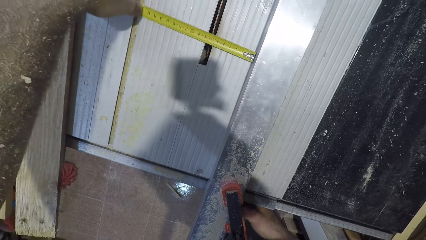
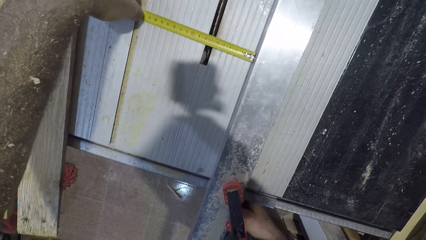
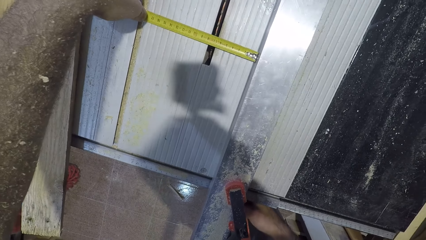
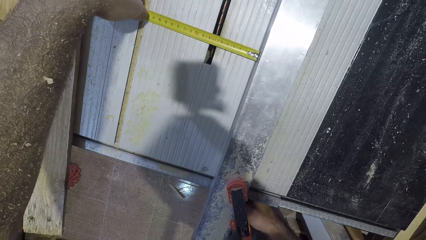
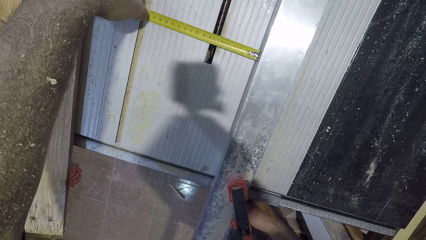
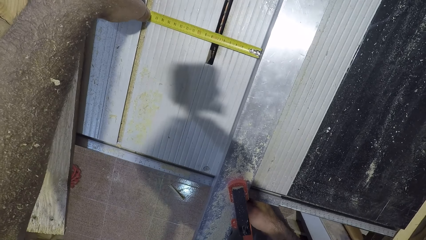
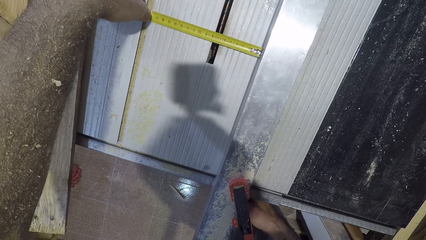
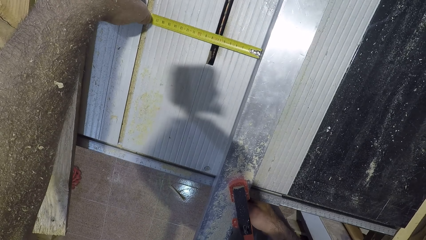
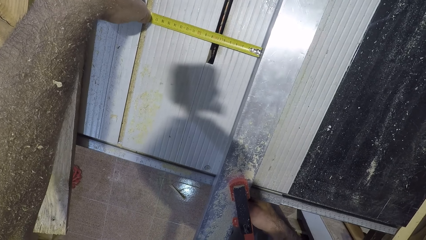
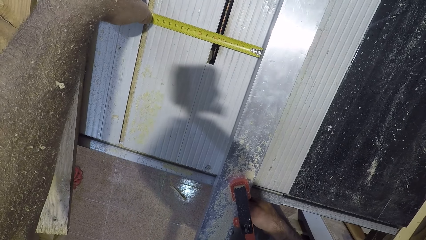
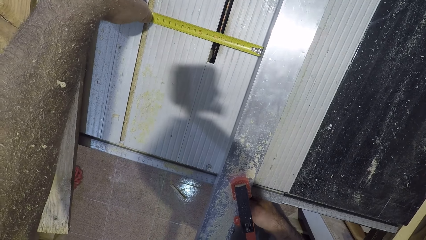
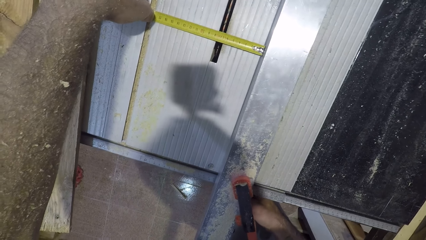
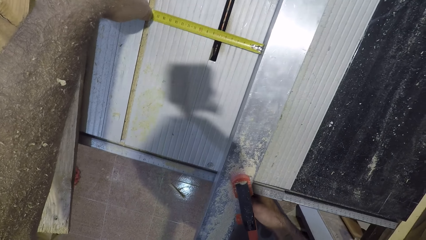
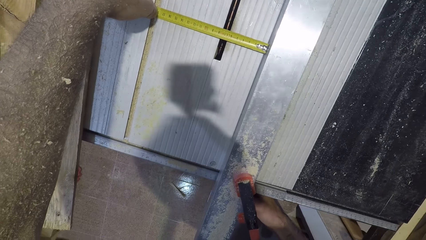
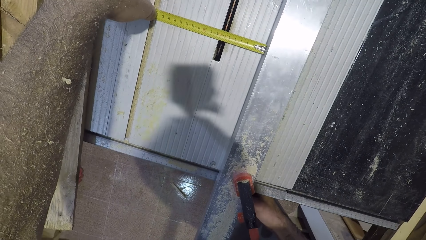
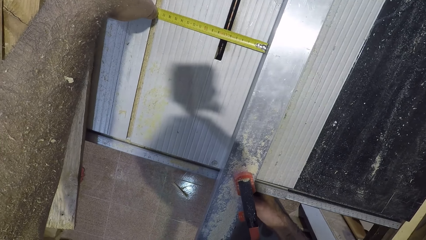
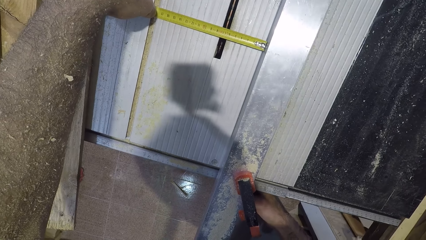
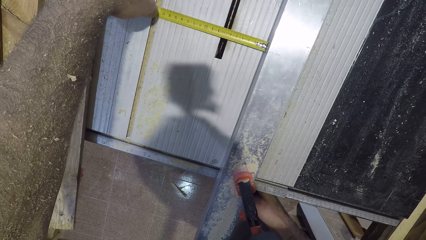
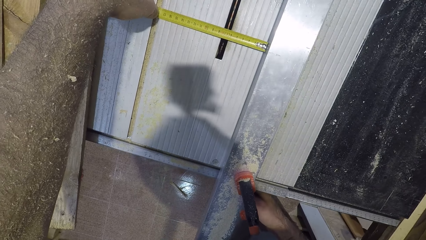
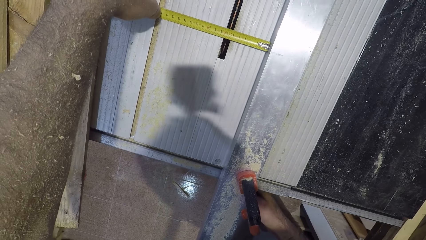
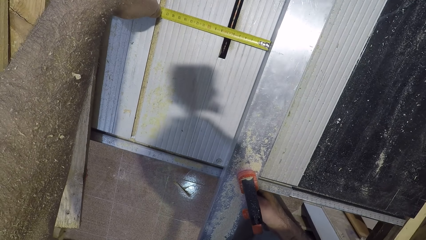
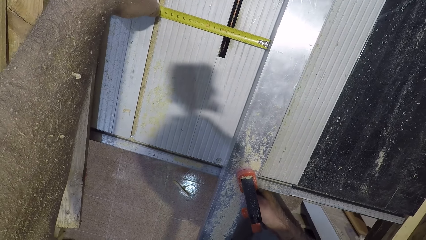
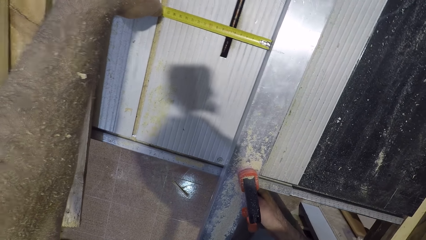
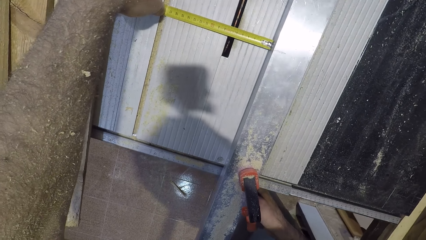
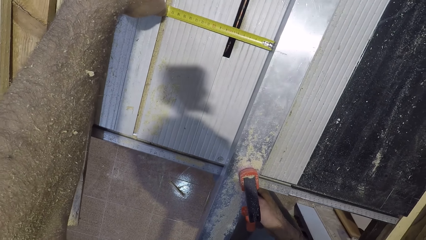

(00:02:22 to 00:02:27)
The camera wearer measures a part of the circular saw machine.

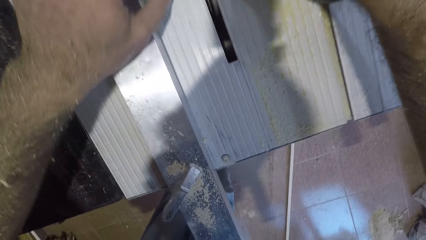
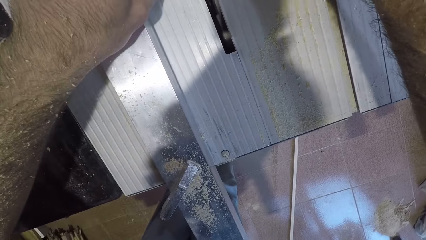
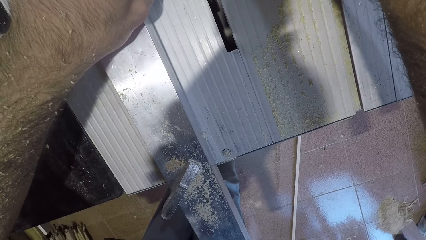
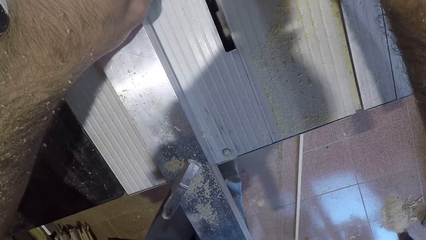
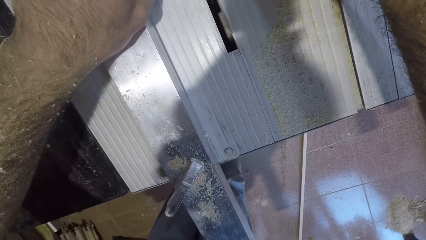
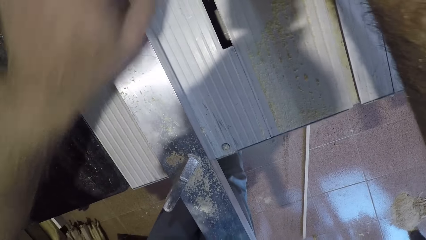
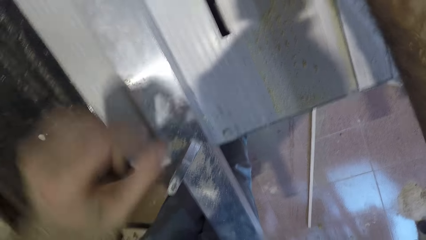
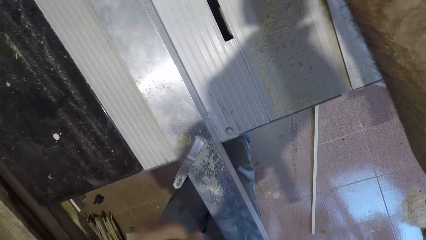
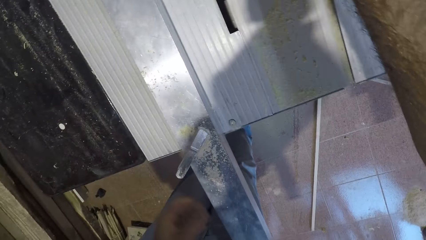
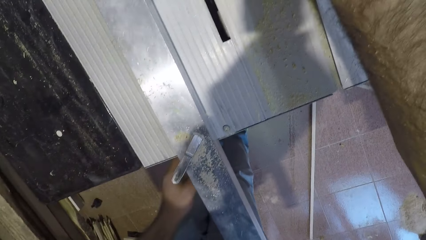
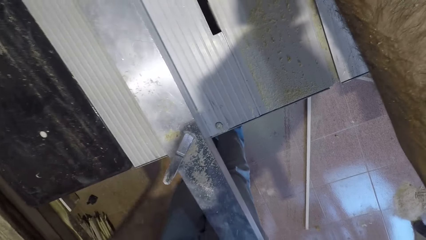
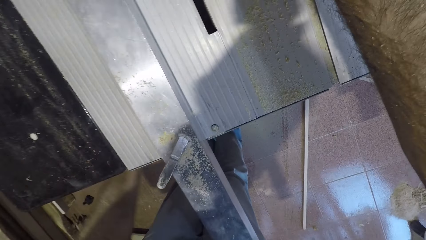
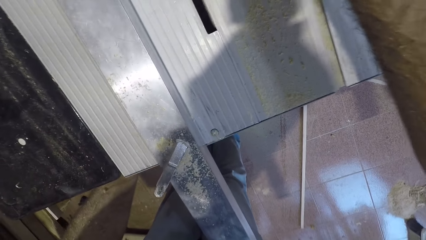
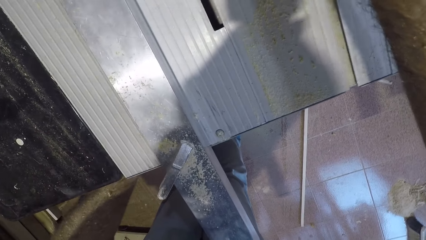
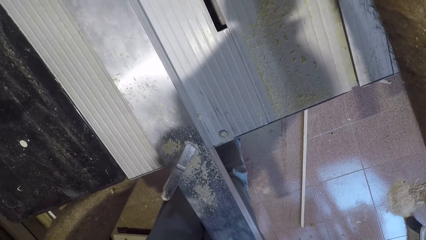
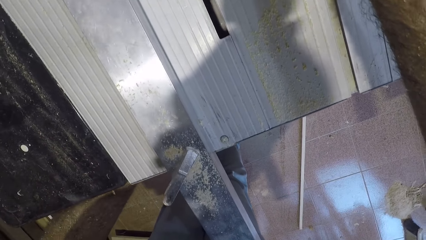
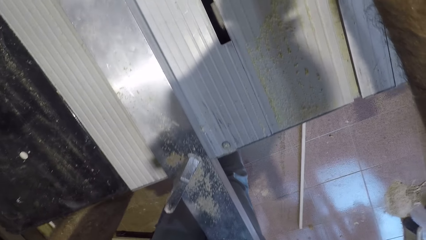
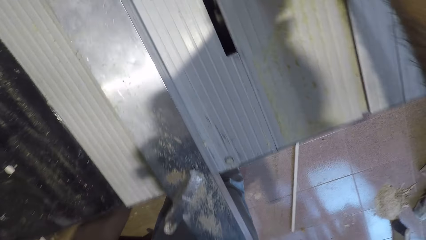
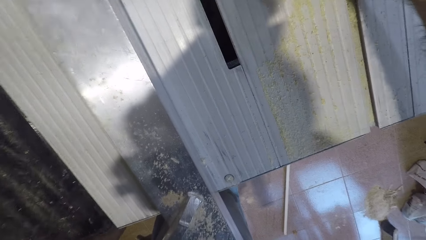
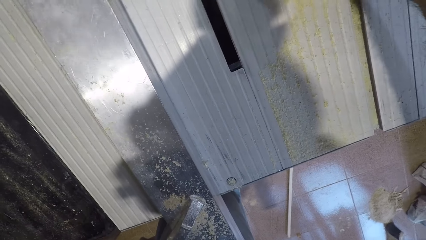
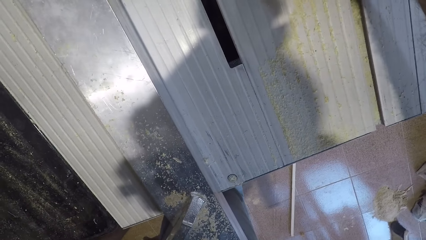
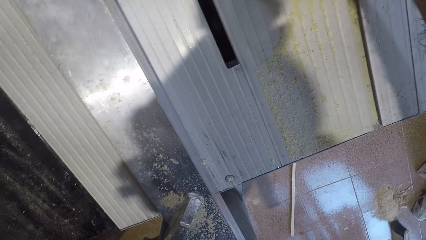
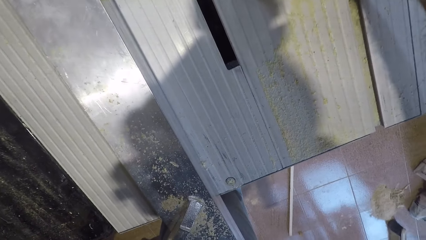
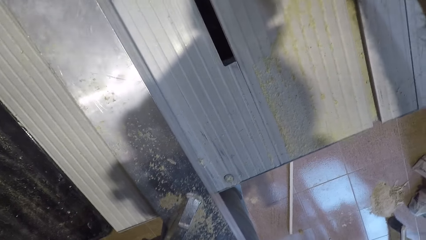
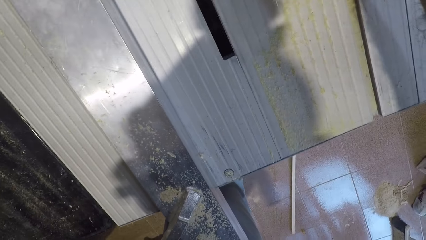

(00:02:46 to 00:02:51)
The camera wearer measures the table.

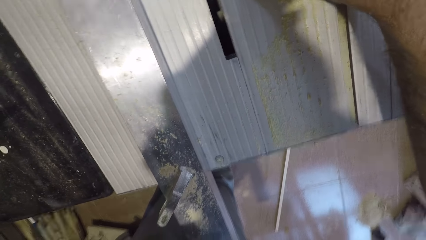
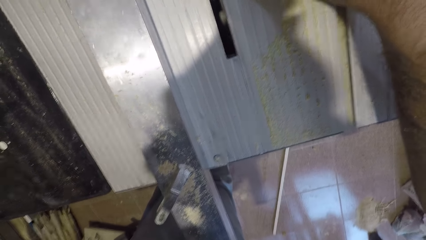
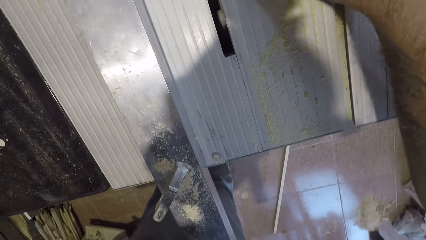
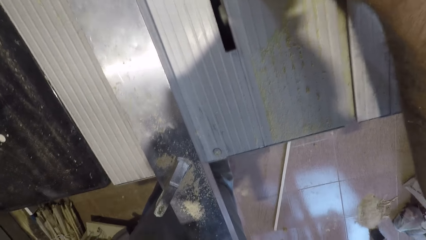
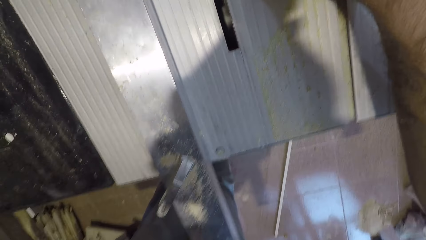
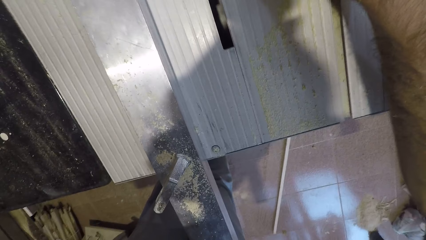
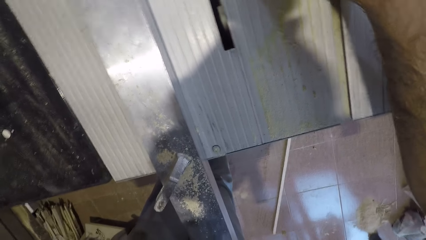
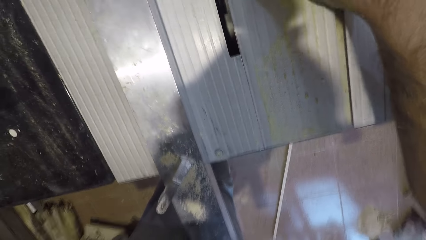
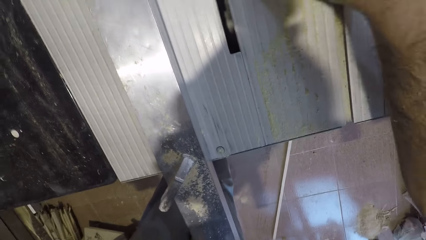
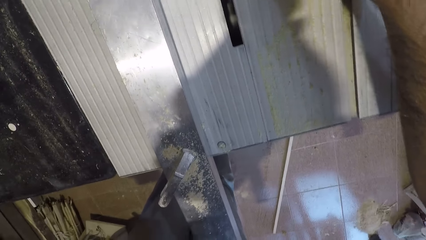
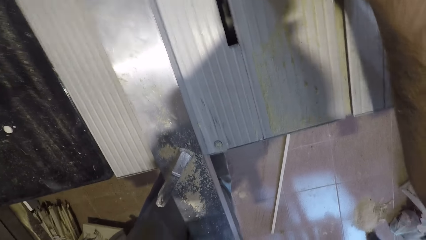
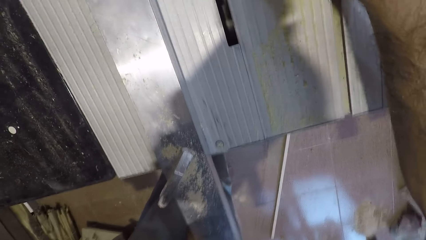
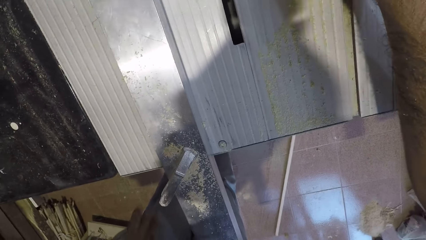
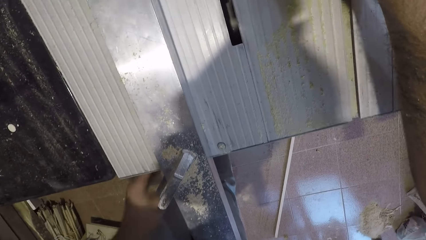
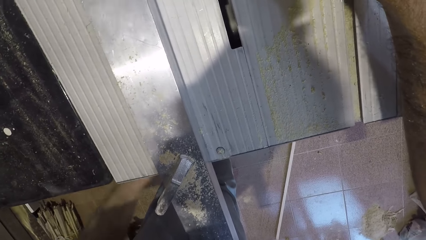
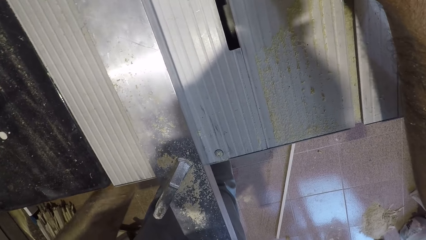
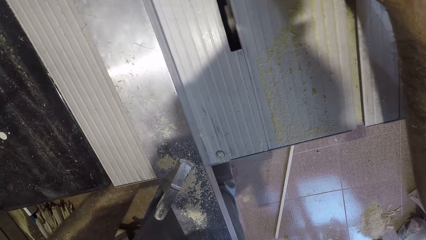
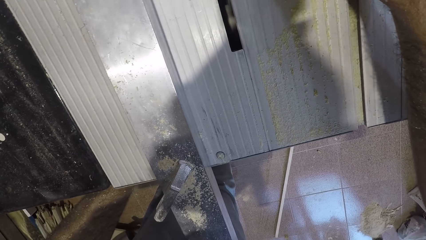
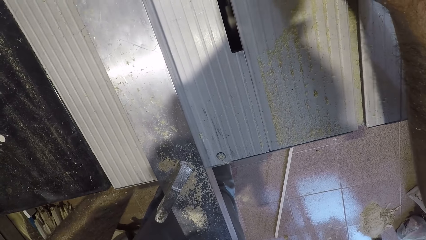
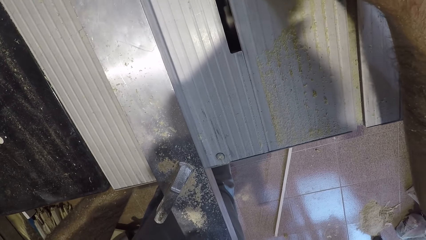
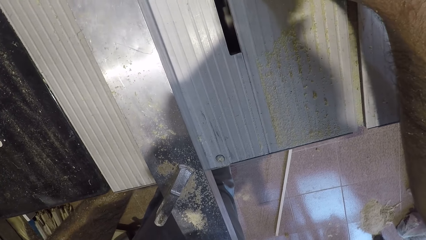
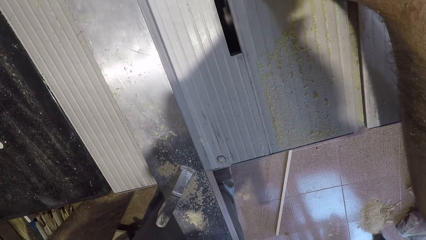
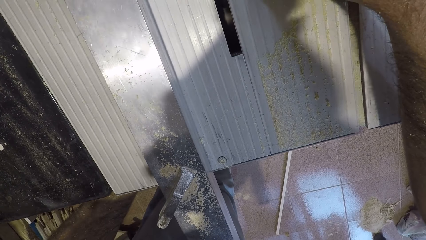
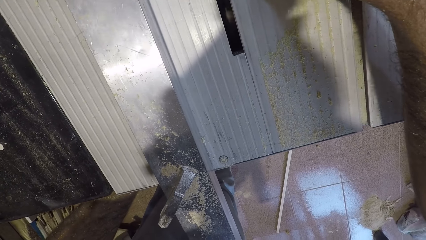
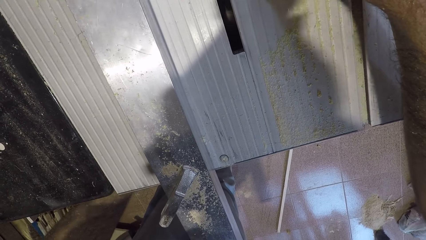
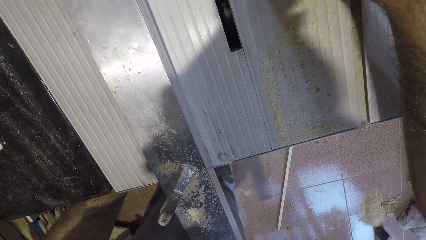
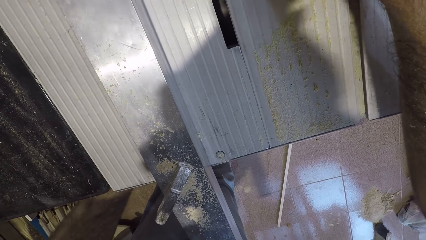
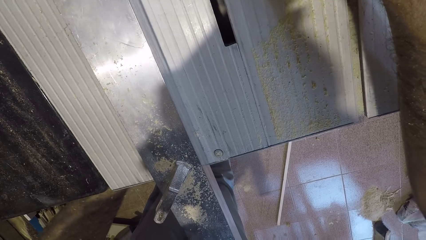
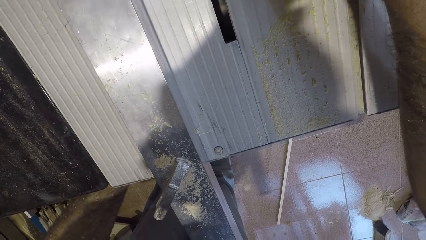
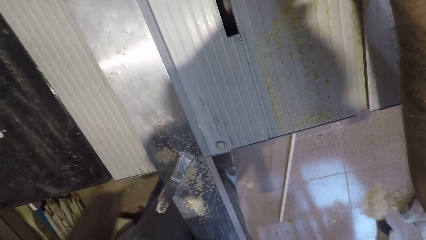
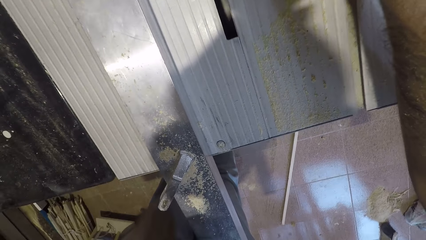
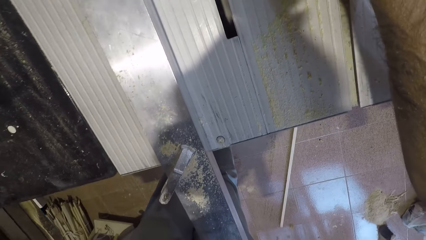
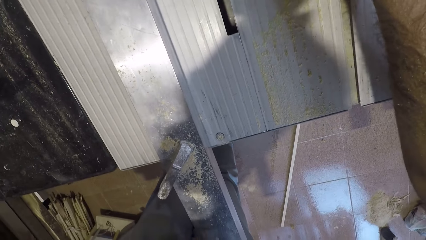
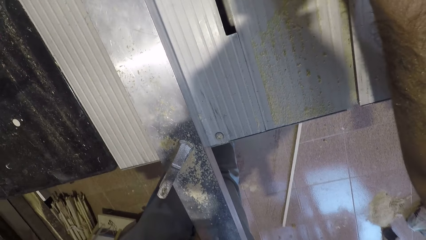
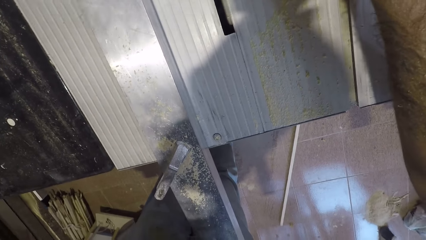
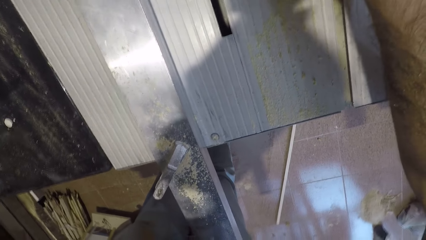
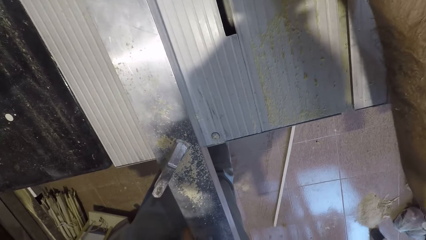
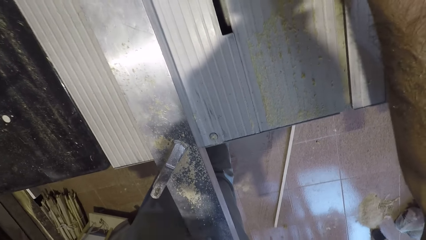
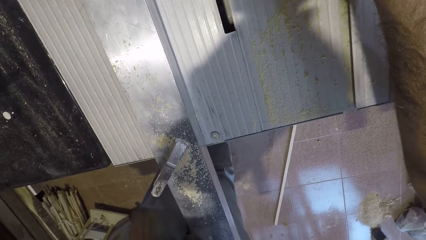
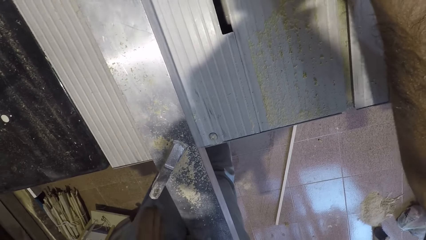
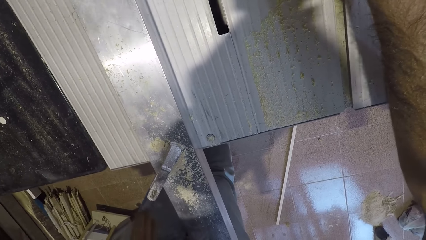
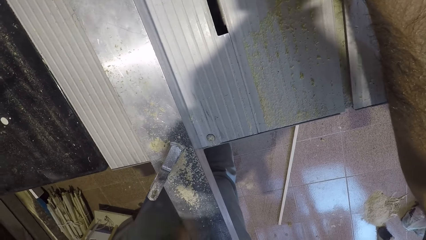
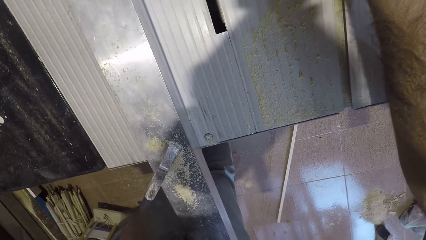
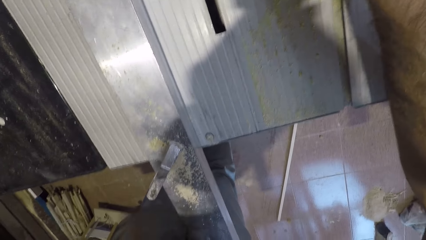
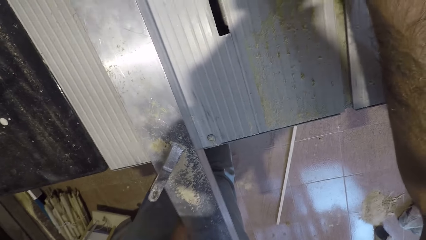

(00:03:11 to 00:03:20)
The camera wearer knocks the table.
